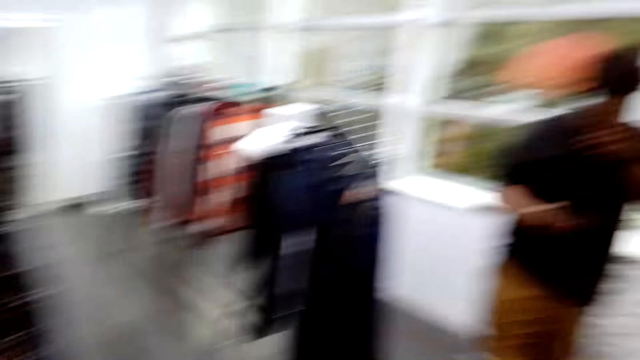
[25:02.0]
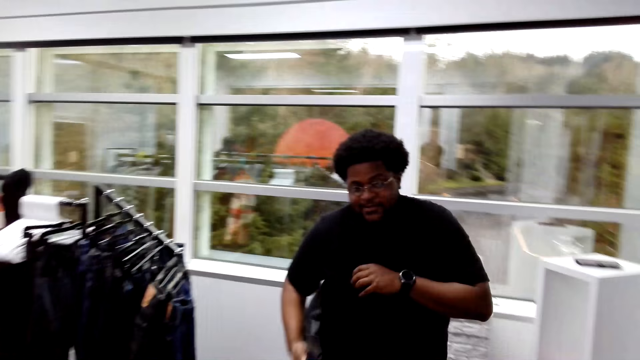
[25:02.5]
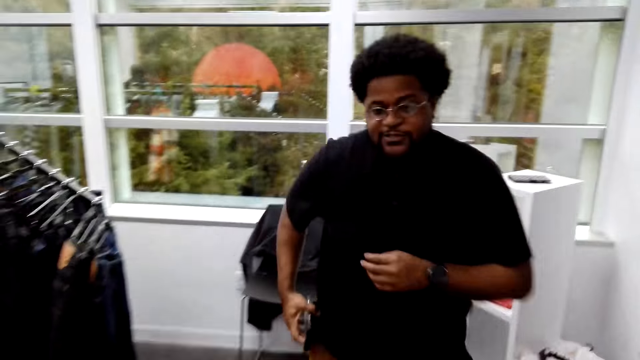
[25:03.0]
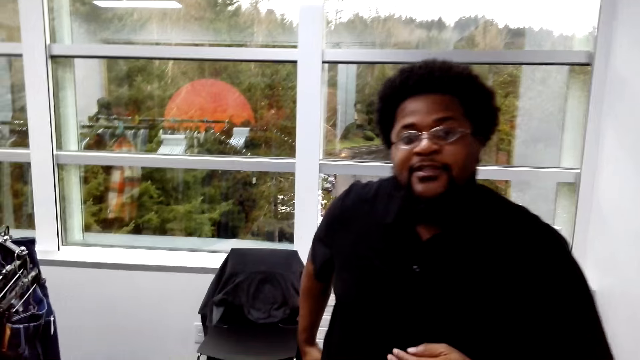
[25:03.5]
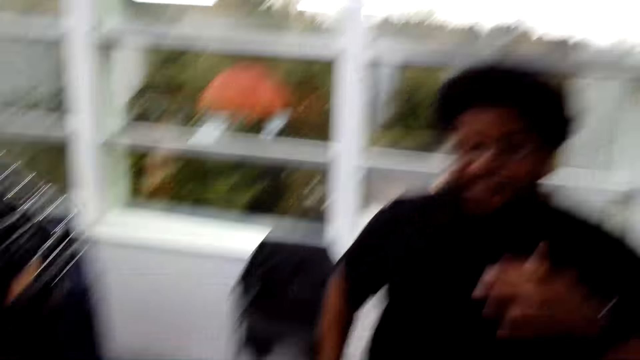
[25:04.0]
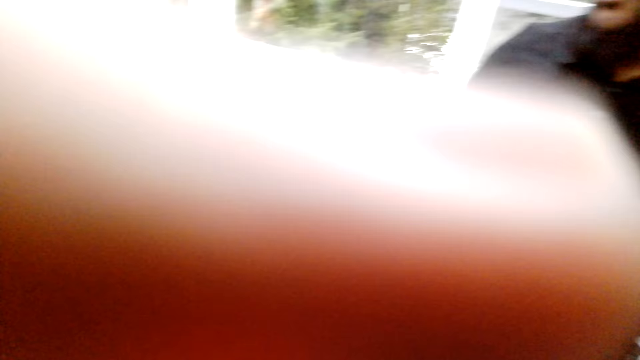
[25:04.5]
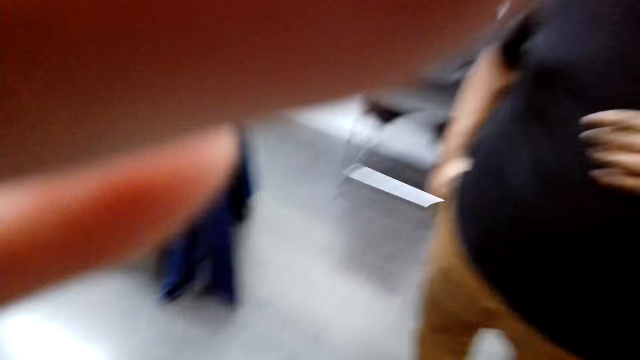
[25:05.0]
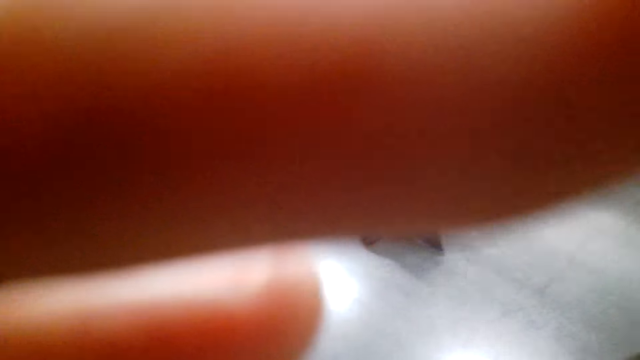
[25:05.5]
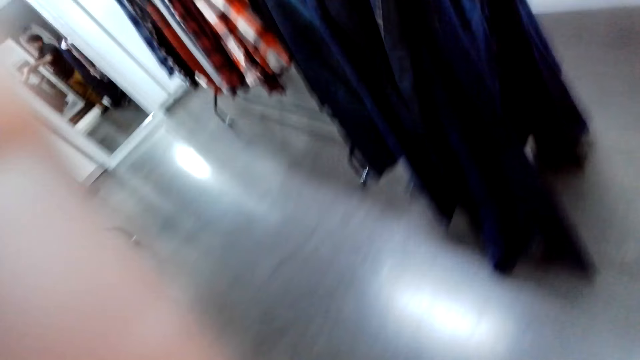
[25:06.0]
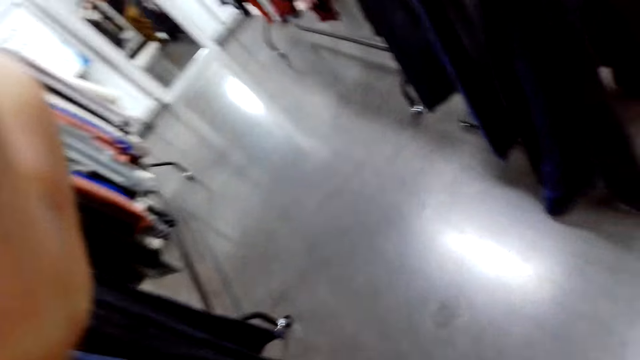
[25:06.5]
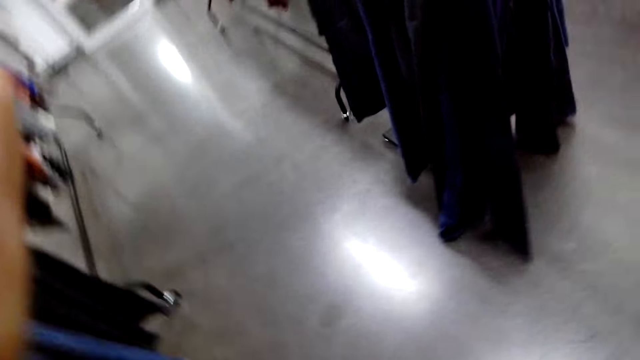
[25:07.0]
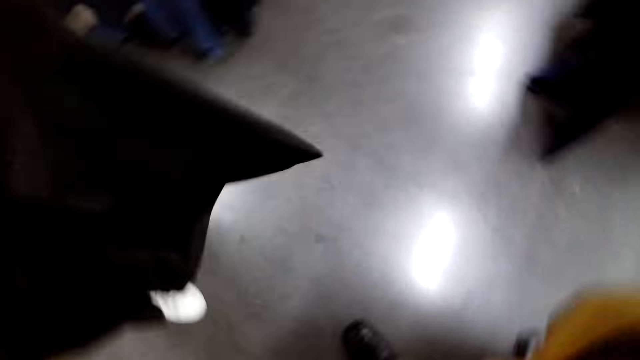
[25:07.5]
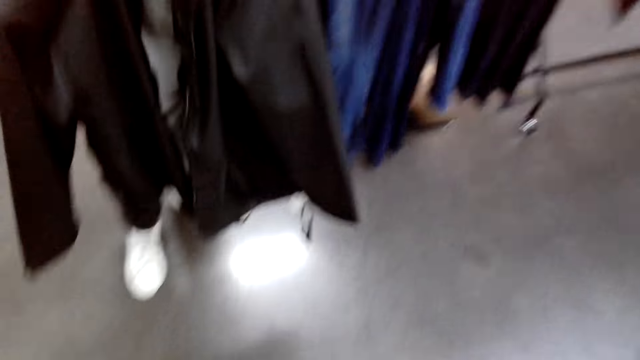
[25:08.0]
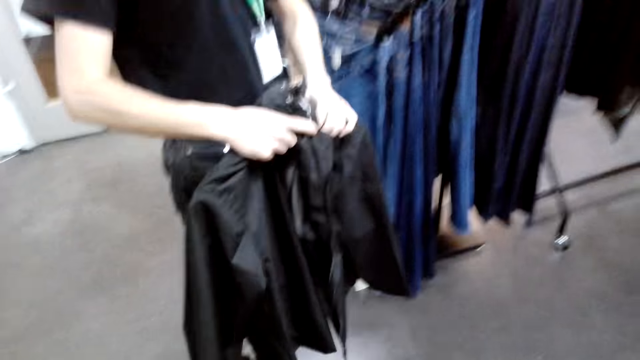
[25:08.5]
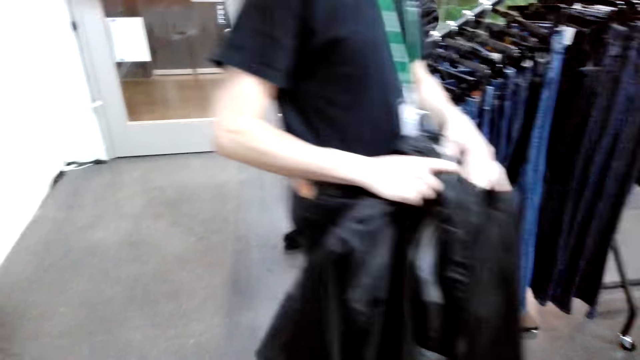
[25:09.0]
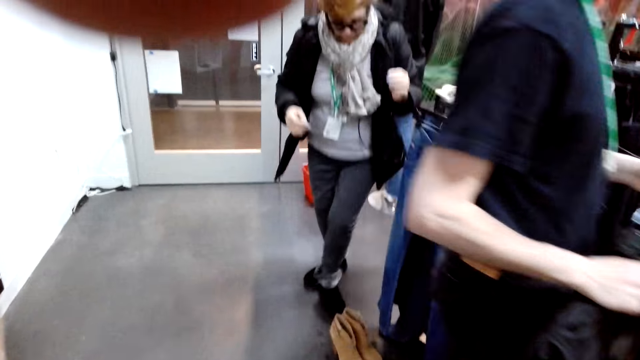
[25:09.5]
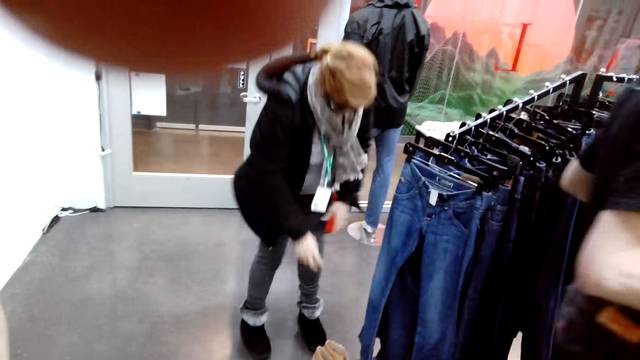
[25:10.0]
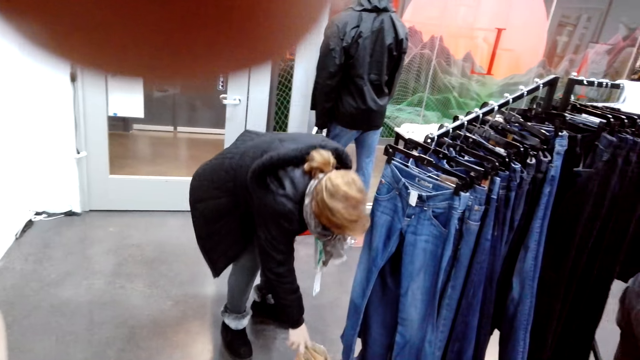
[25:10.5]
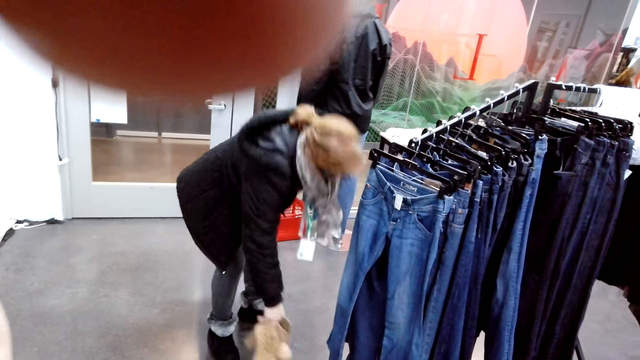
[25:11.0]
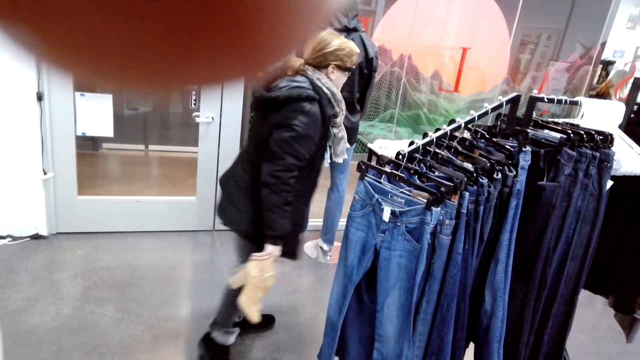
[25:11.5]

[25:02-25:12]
A man walks in a shop. He puts a phone in a pocket. The camera wearer touches the camera. They remove the camera. Another man holds a jacket. The camera wearer wears the camera. The other man walks around the boutique. The camera wearer touches the camera. A woman picks up a pair of boots on the floor.
